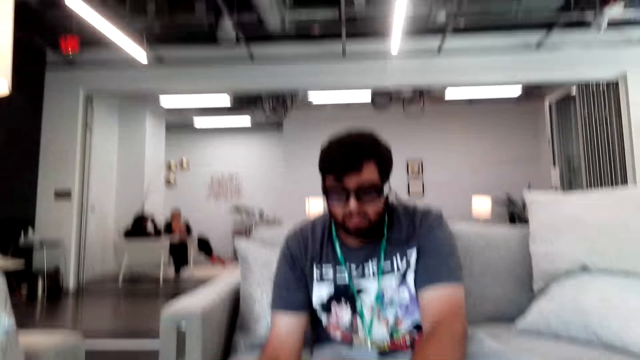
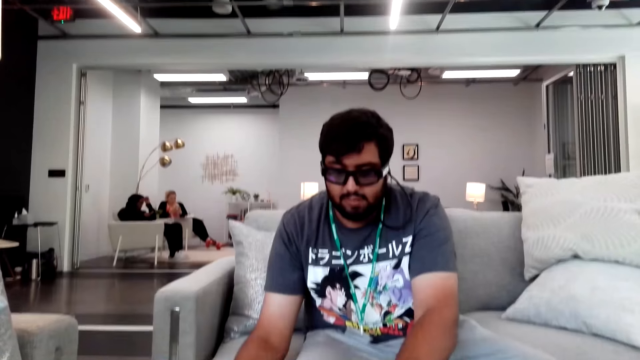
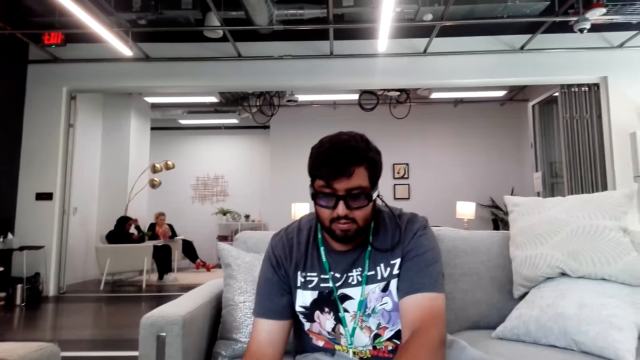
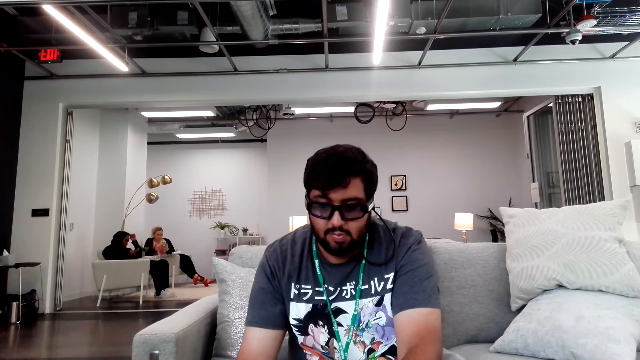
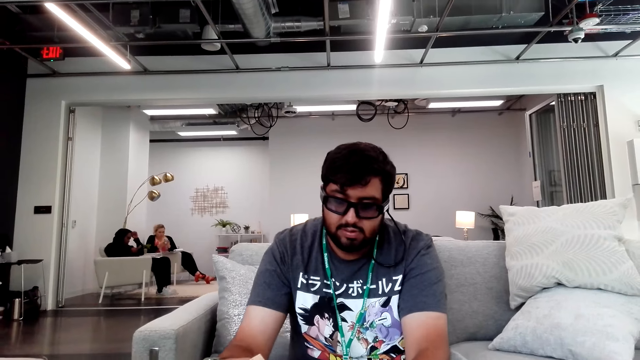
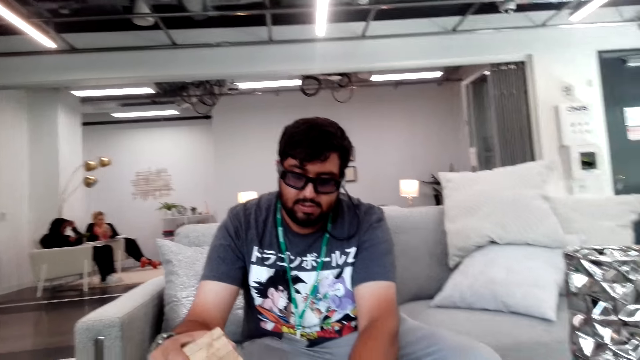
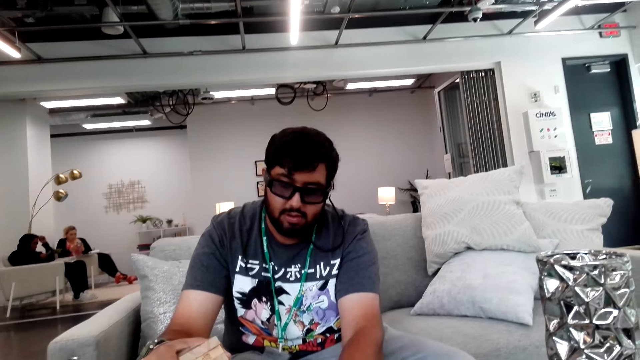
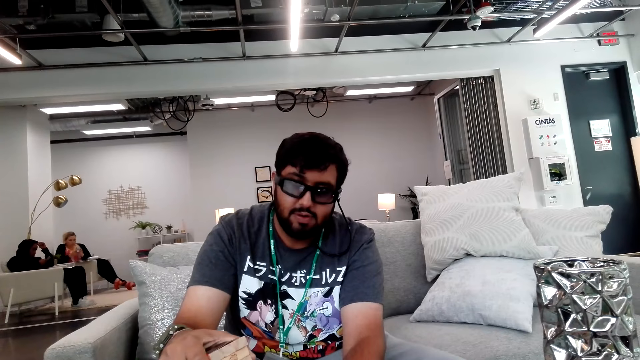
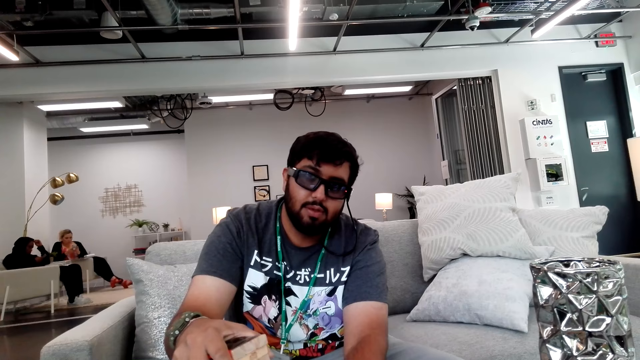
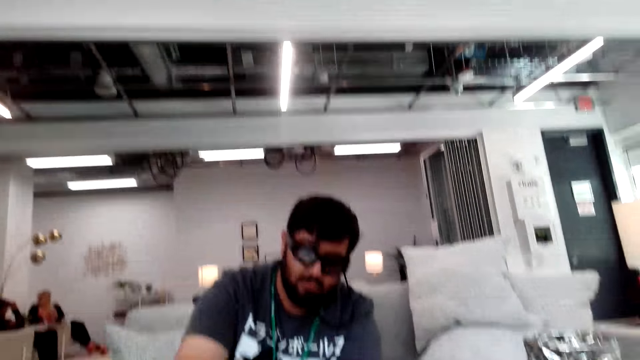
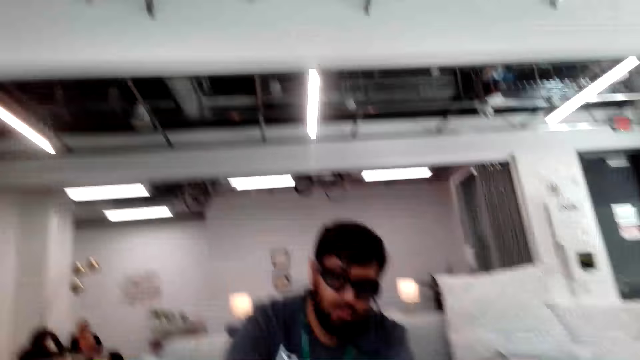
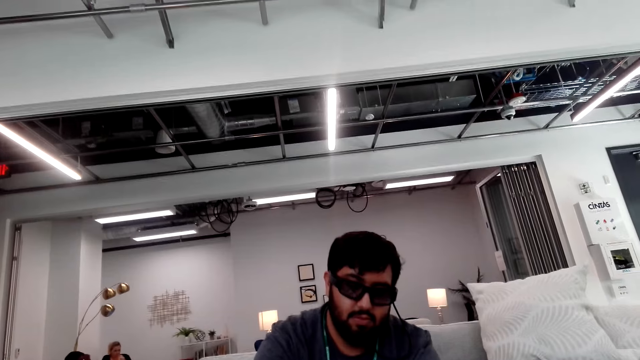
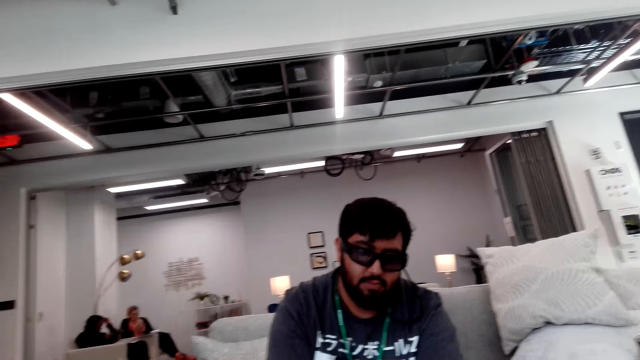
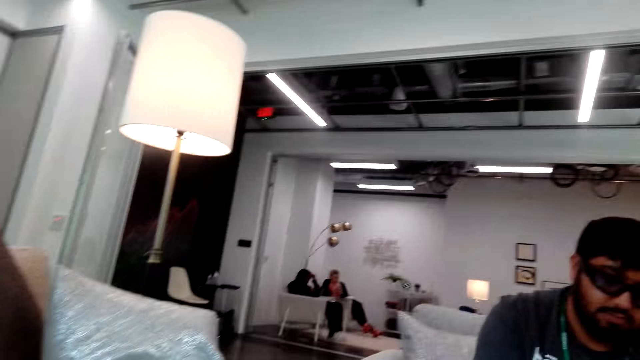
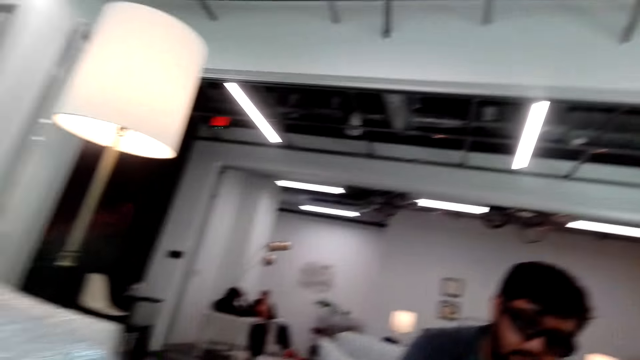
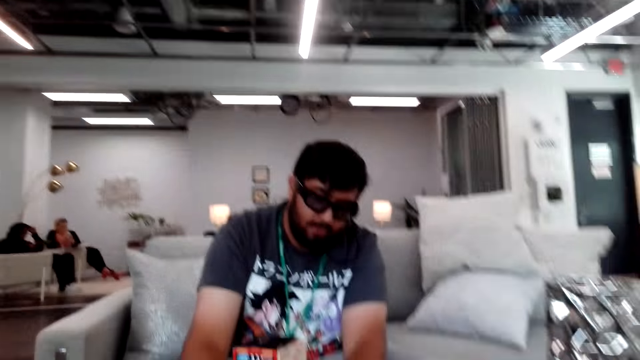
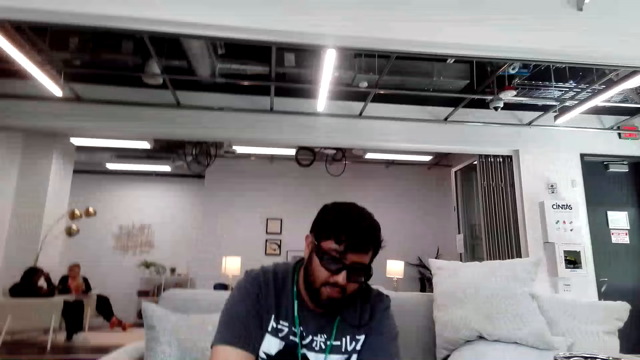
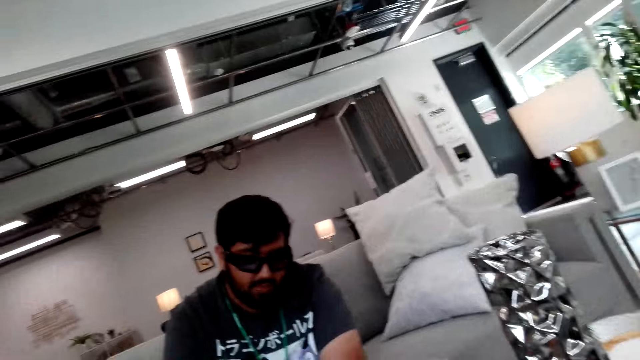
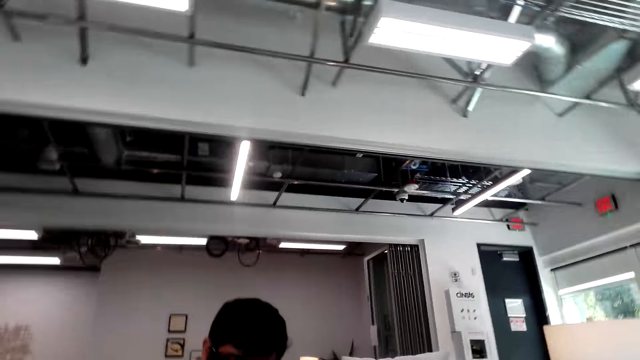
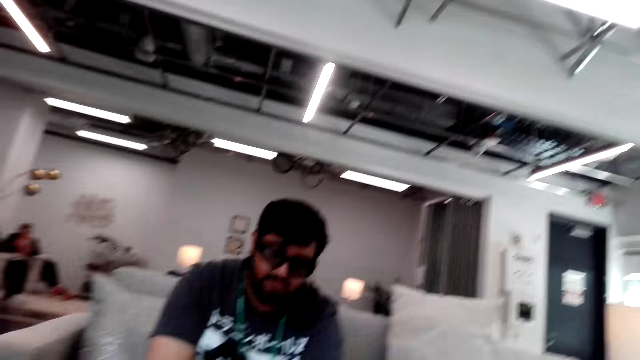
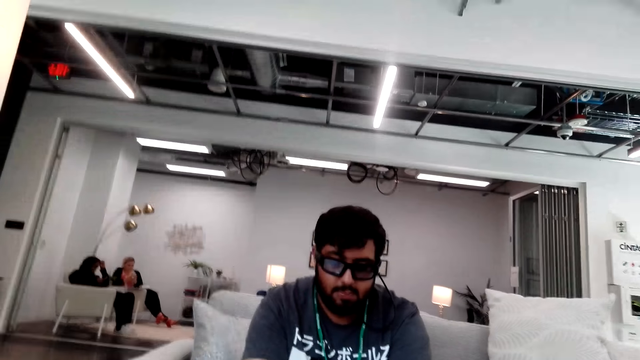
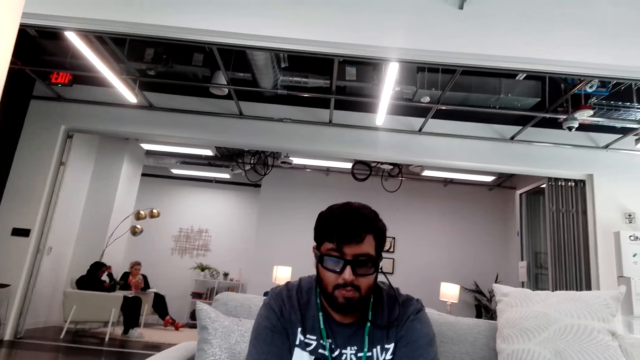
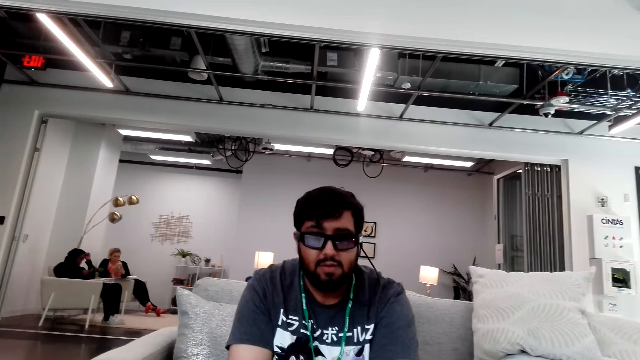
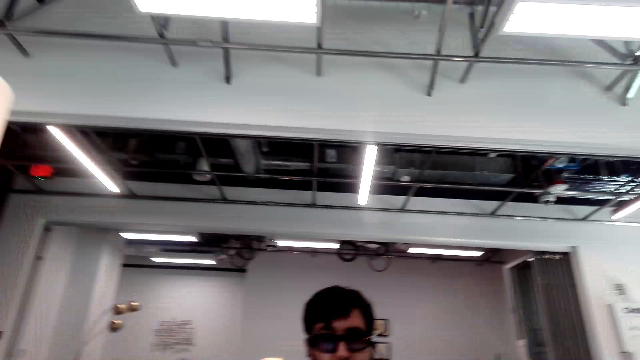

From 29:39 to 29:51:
A man places the tower on the table.

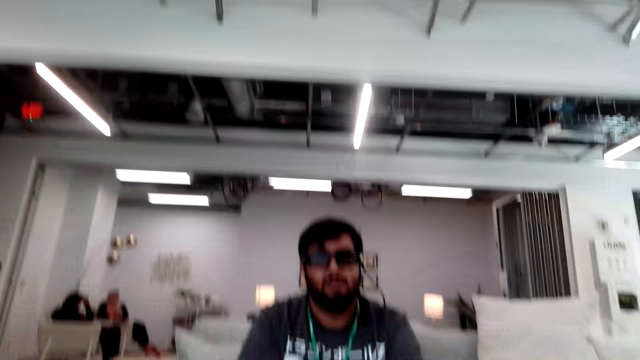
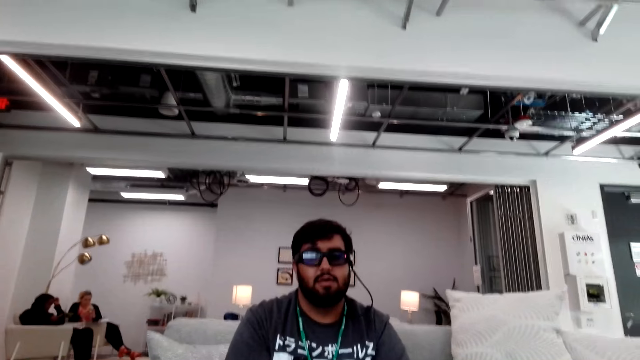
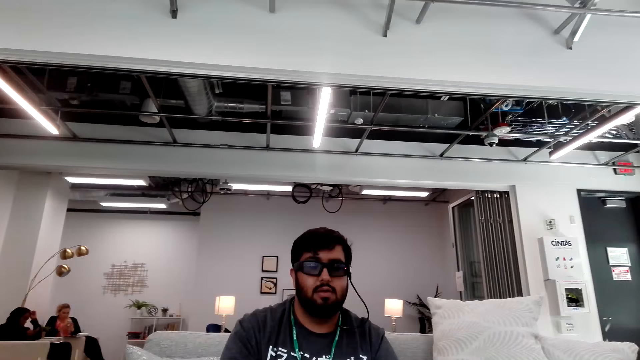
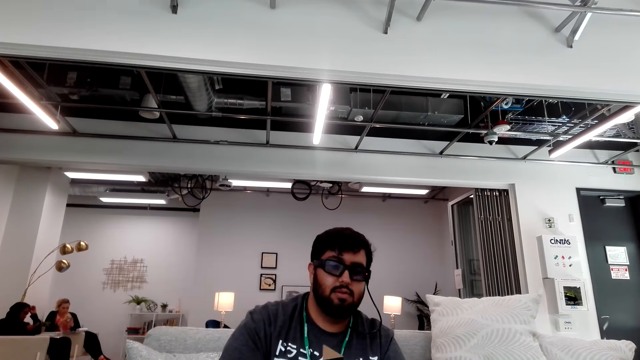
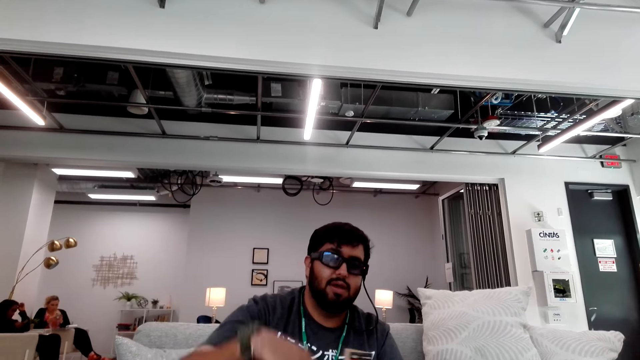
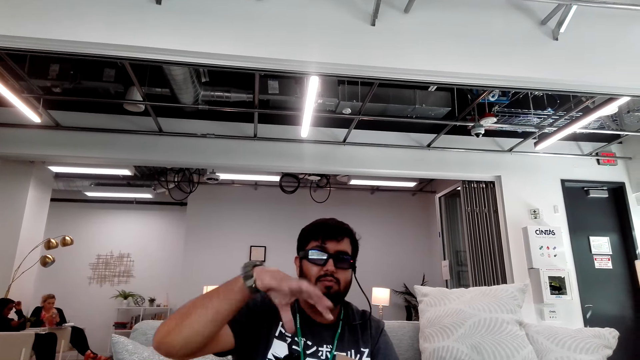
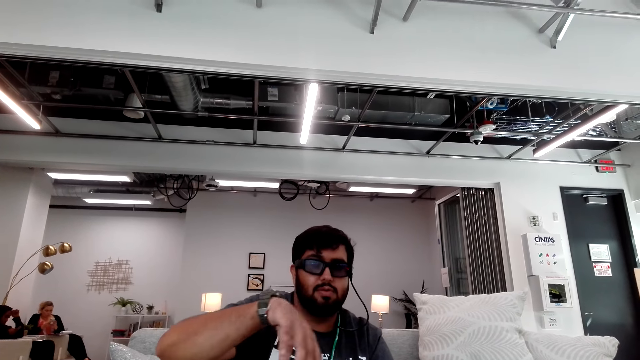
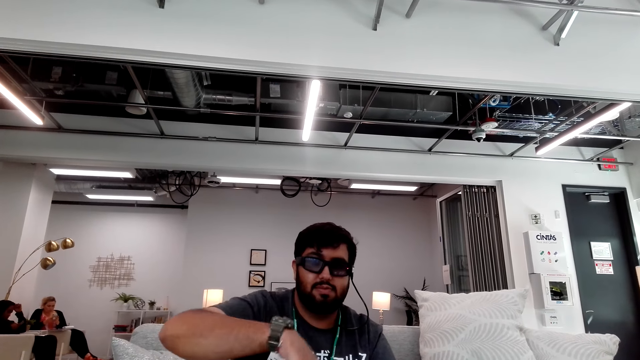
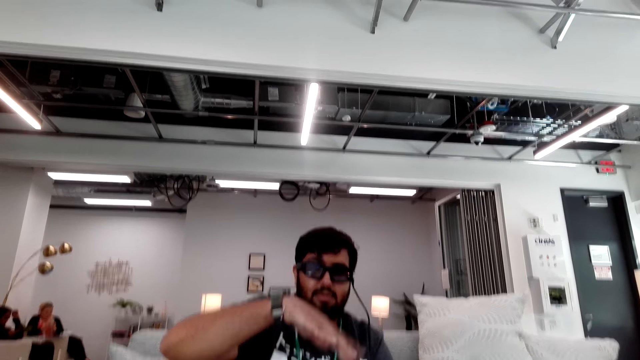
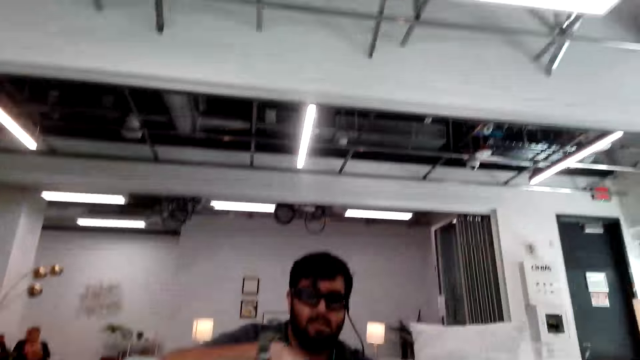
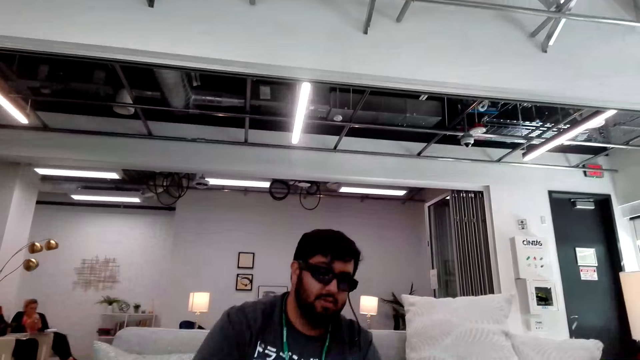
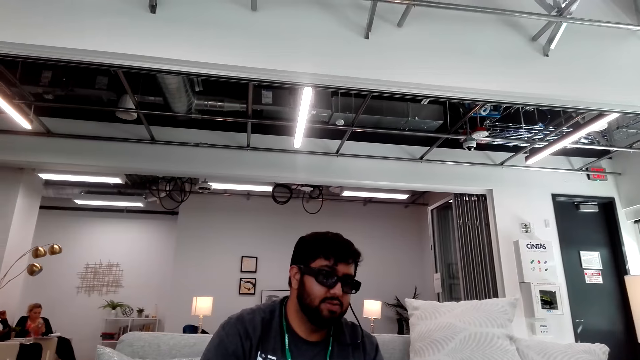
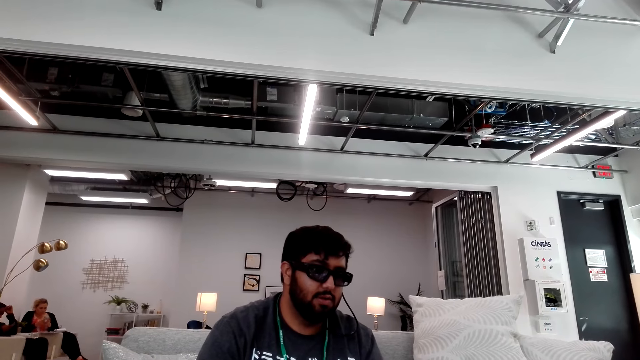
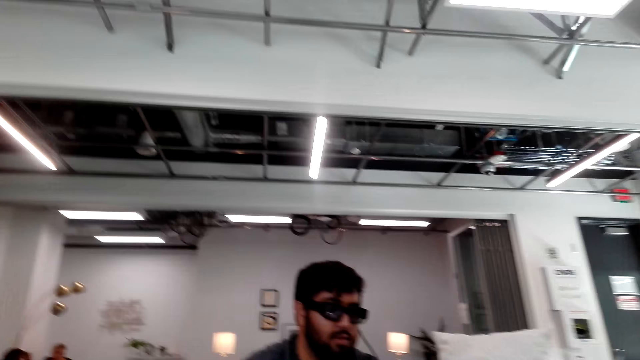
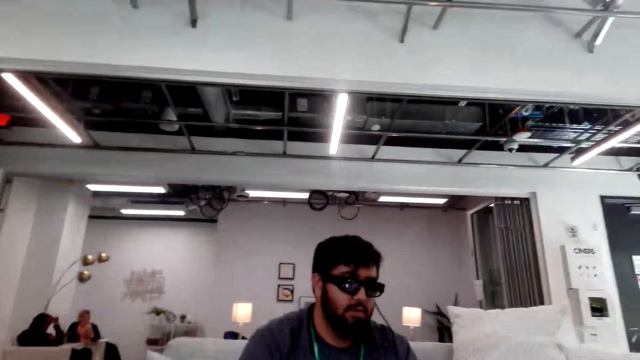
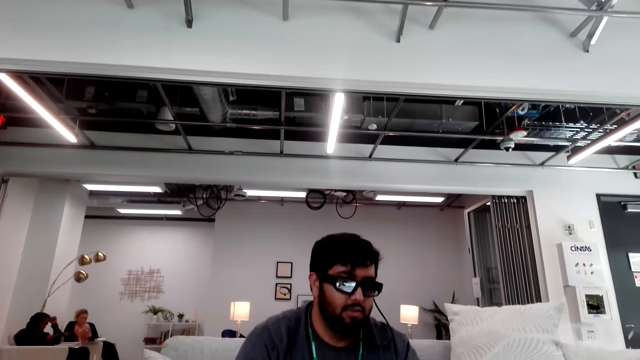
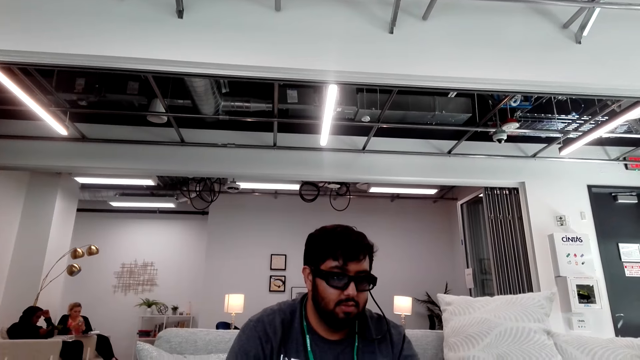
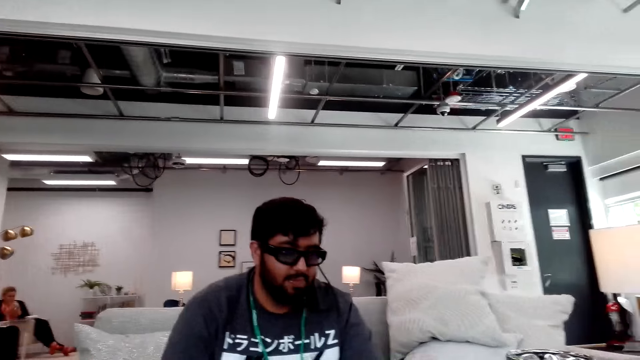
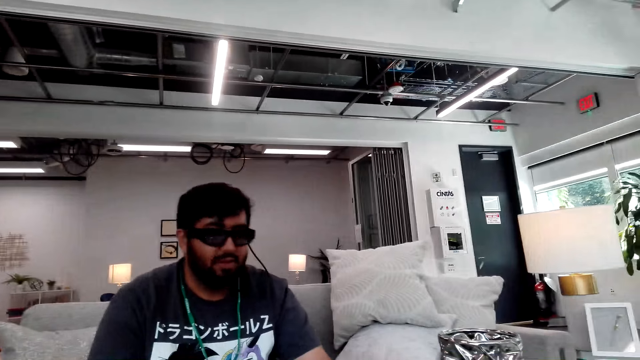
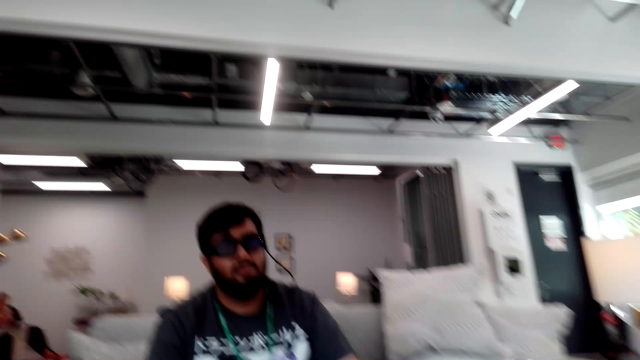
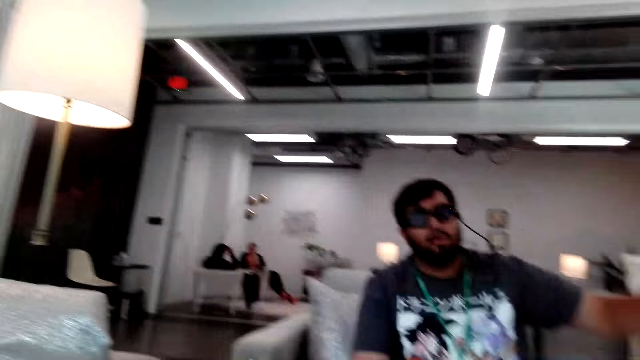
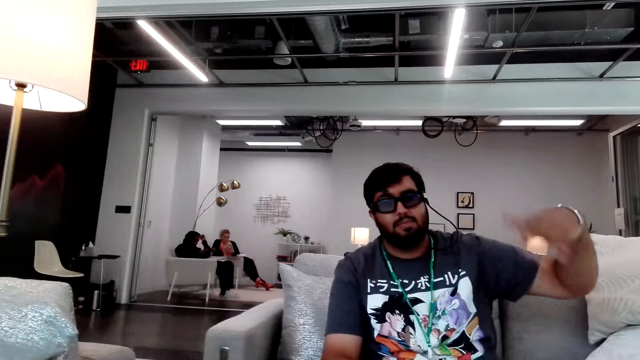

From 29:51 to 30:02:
A man does a hand movement. The camera wearer converses with the man.
